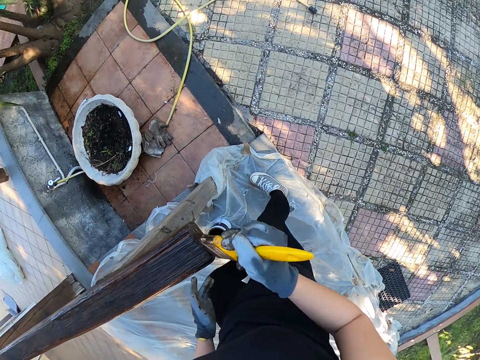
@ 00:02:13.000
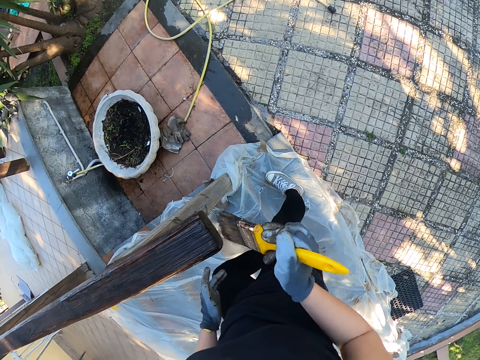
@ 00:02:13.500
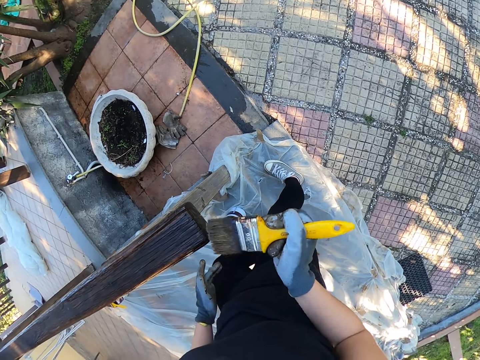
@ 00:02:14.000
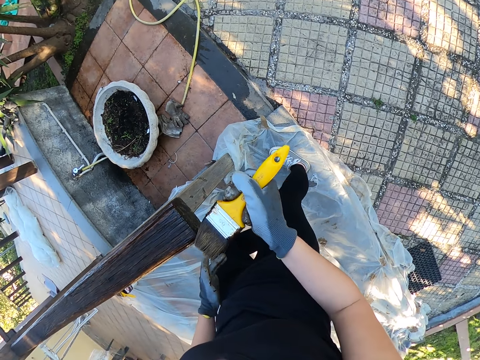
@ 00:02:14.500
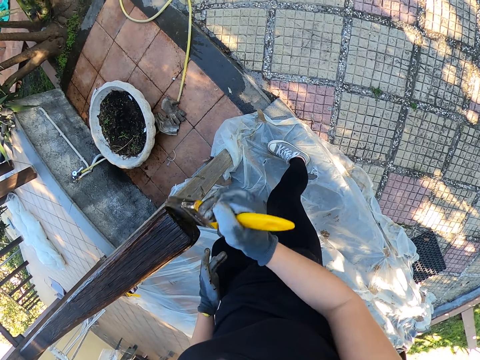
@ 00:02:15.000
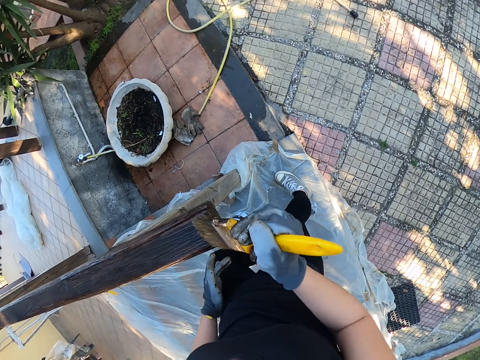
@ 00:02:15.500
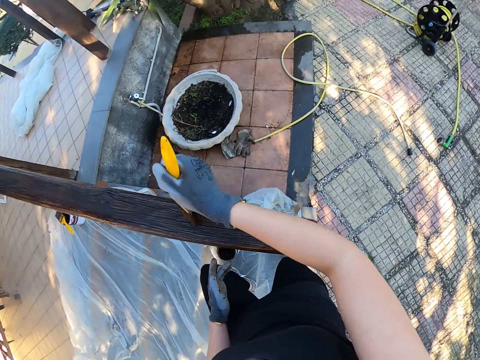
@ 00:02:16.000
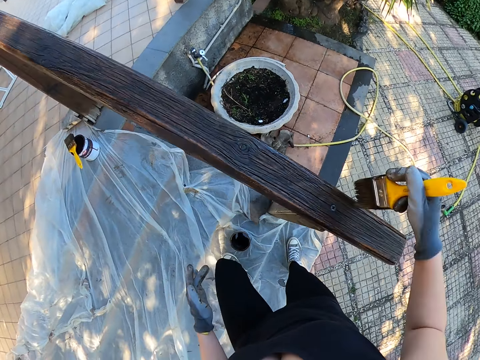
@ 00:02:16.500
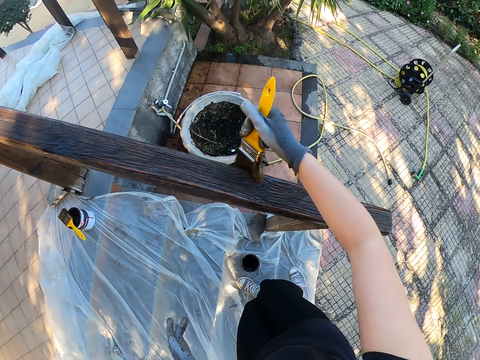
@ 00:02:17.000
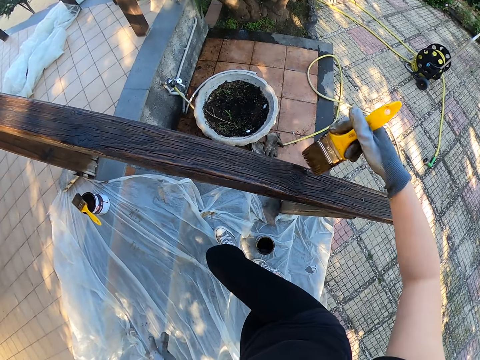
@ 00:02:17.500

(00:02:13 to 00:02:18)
The camera wearer moves up the stairs.

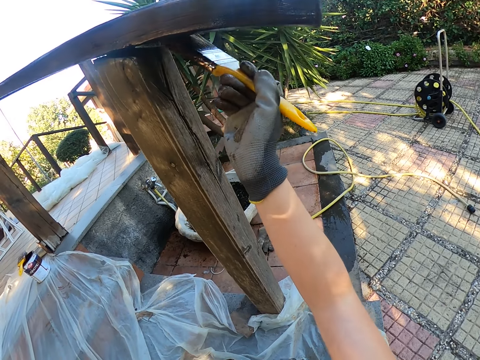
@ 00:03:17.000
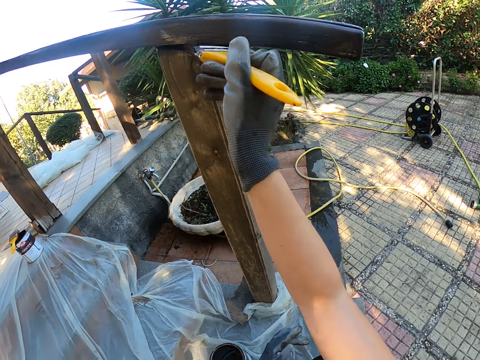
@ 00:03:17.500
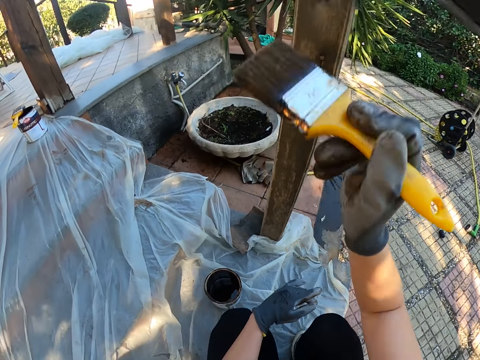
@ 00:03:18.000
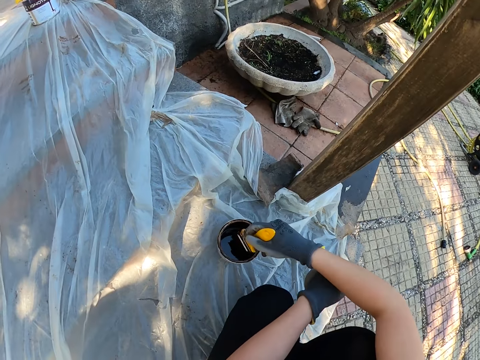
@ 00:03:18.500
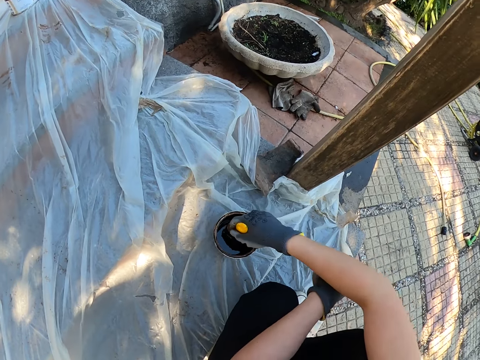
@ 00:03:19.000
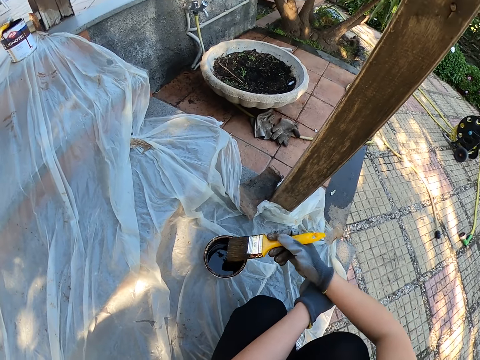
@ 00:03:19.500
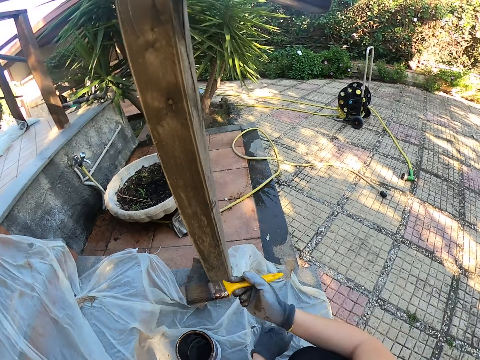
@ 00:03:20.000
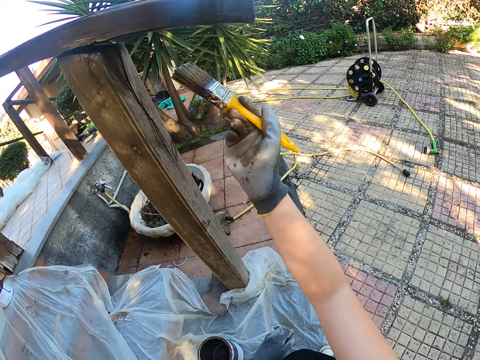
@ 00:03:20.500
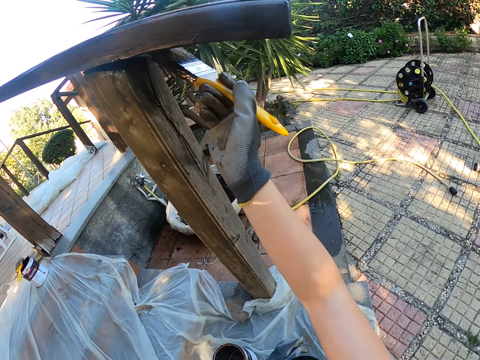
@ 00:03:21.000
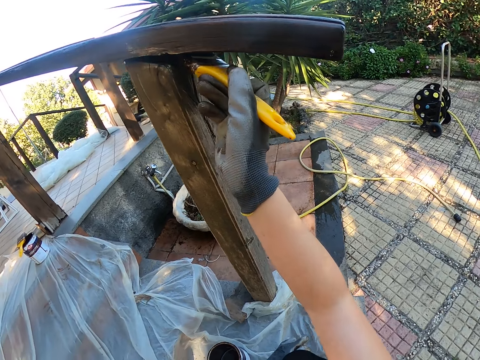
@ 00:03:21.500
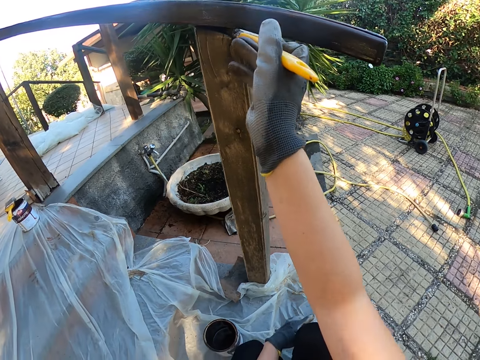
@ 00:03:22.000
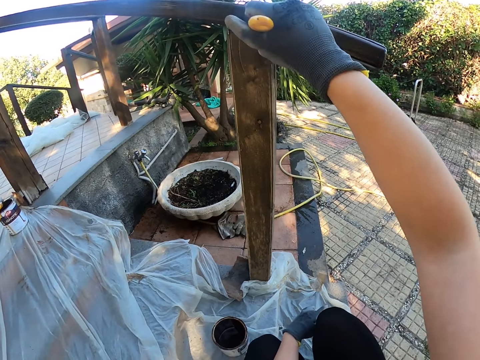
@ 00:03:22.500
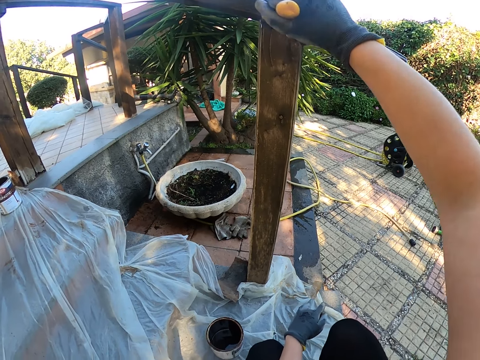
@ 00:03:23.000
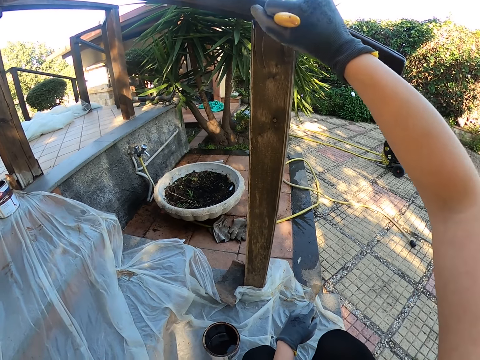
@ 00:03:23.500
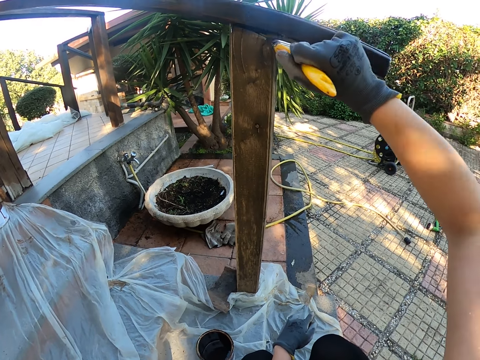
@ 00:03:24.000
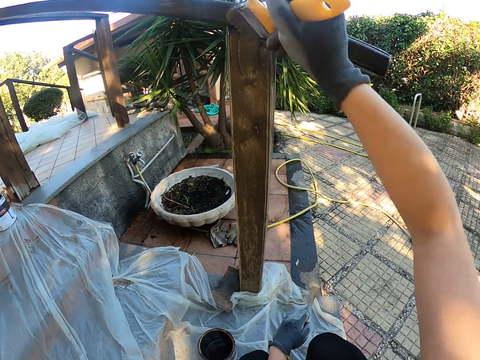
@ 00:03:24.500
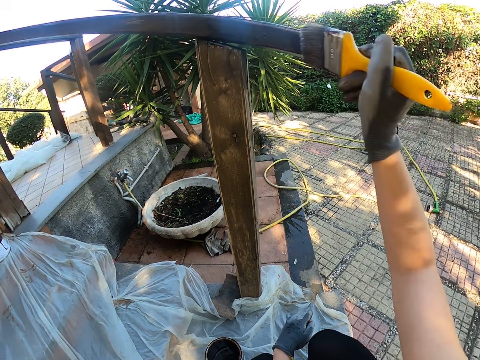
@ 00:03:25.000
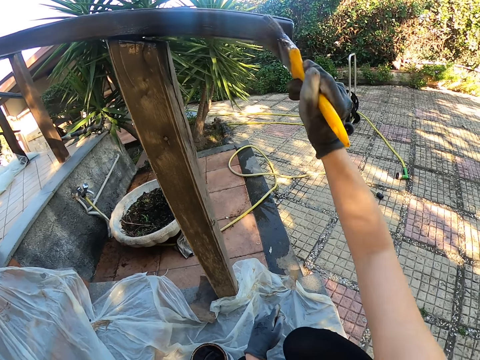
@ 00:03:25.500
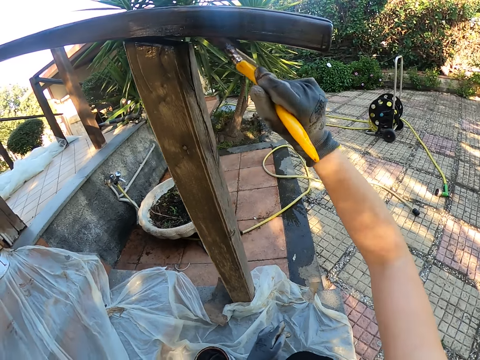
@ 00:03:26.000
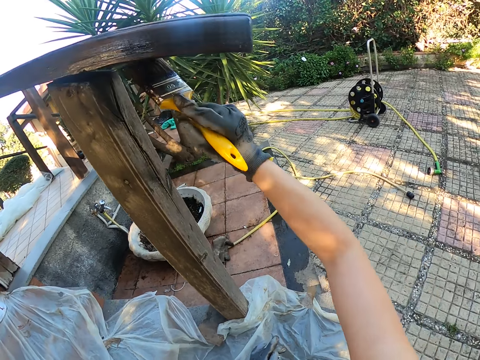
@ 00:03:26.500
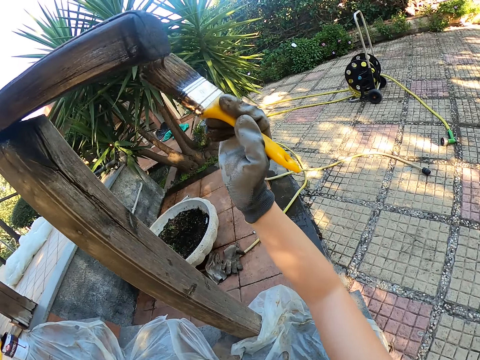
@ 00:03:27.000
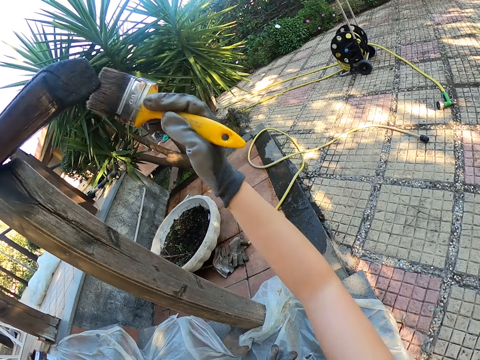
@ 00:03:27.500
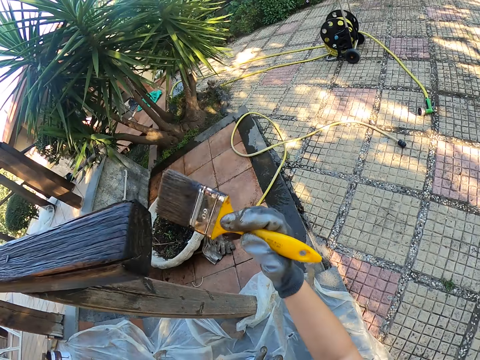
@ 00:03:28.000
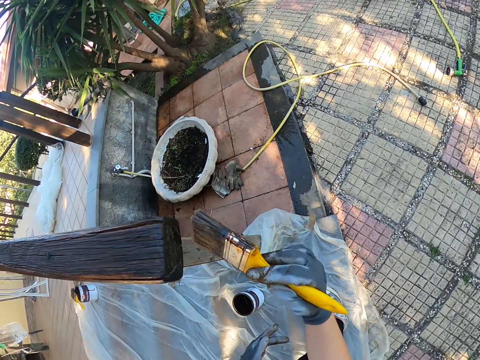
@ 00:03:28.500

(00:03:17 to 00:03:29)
The camera wearer dips the brush into the can of wood polish. They remove the brush with some polish on it. They continue to polish the wood with the brush.

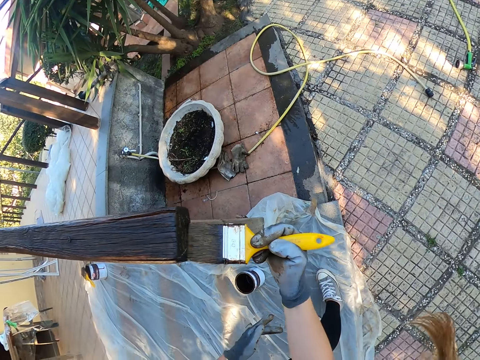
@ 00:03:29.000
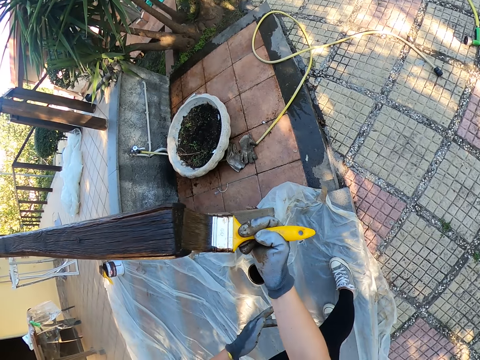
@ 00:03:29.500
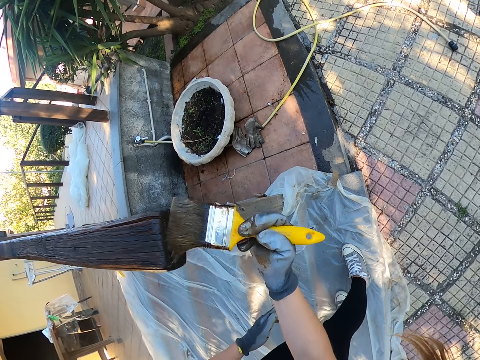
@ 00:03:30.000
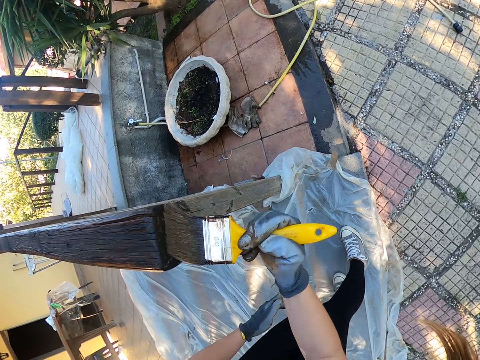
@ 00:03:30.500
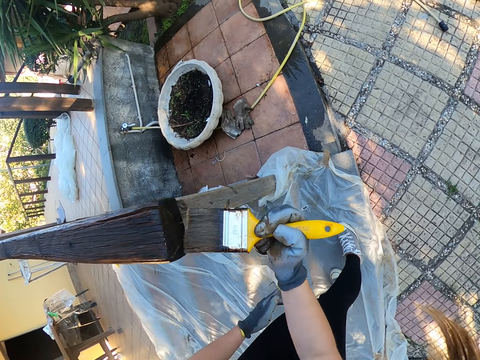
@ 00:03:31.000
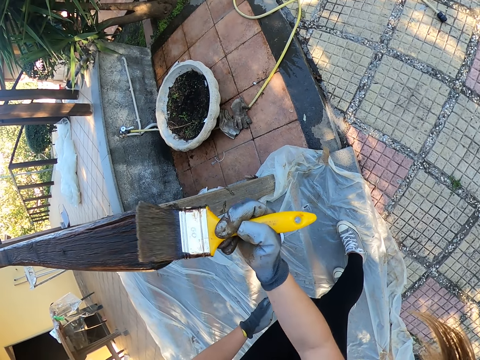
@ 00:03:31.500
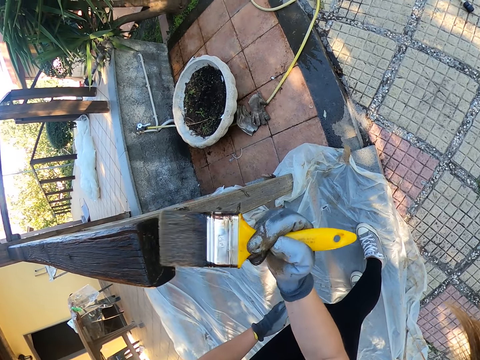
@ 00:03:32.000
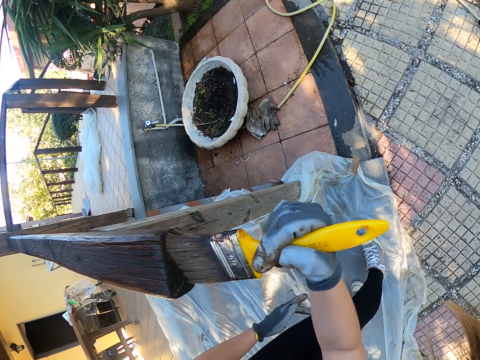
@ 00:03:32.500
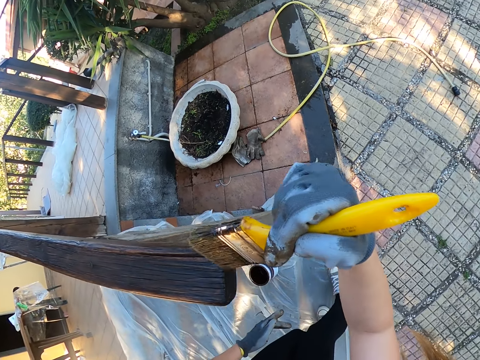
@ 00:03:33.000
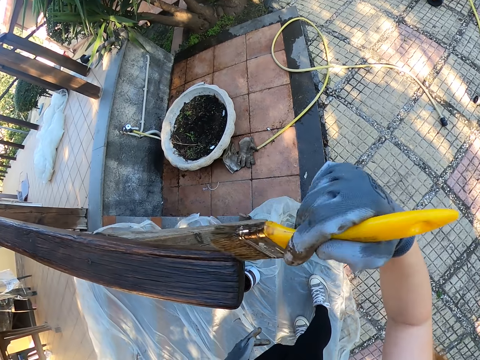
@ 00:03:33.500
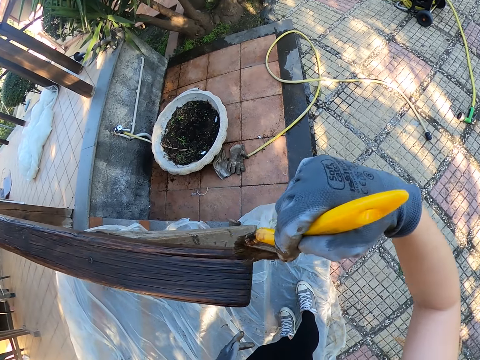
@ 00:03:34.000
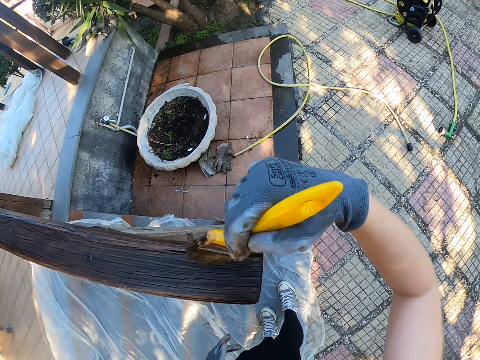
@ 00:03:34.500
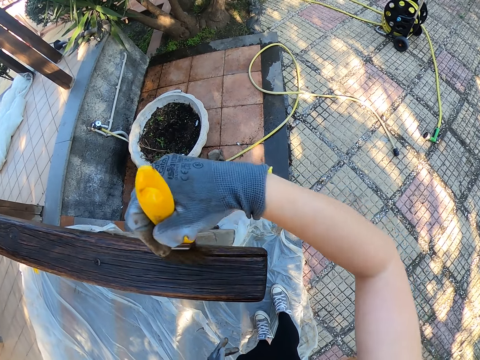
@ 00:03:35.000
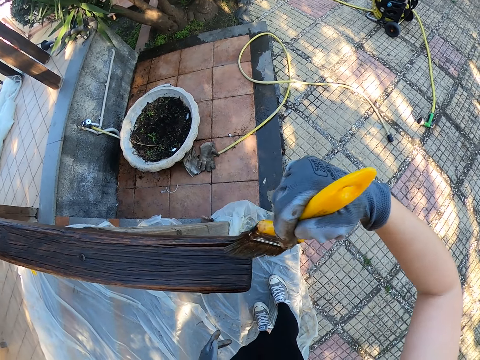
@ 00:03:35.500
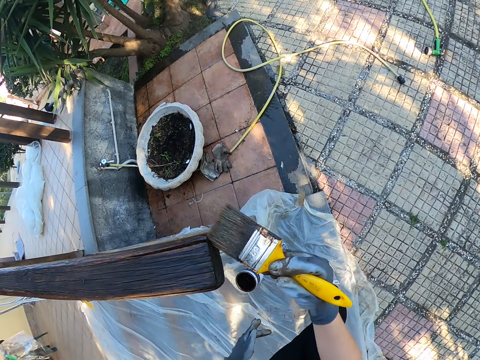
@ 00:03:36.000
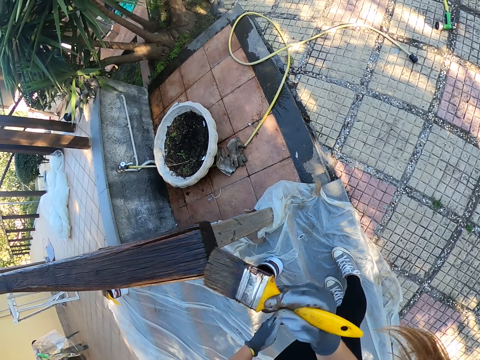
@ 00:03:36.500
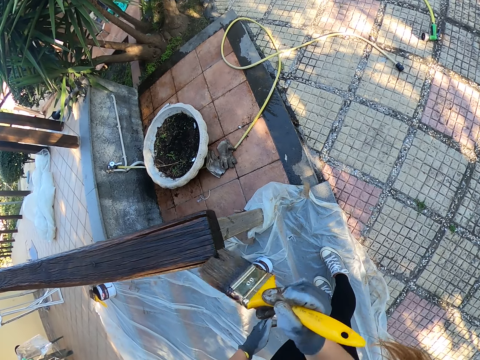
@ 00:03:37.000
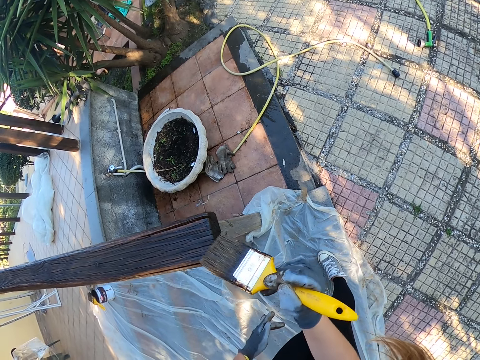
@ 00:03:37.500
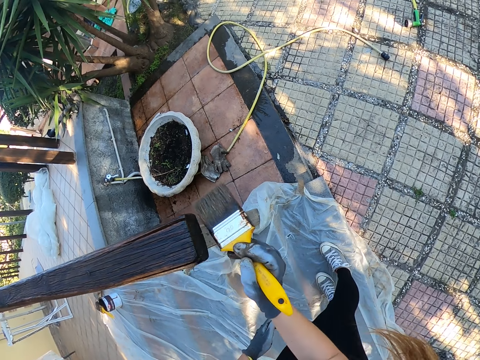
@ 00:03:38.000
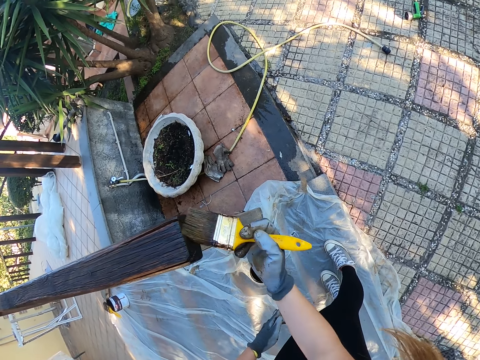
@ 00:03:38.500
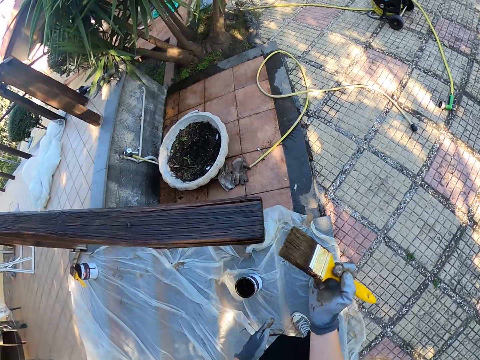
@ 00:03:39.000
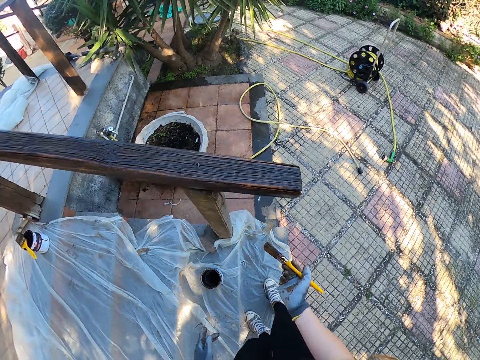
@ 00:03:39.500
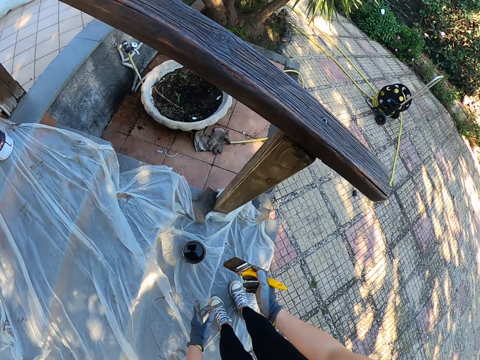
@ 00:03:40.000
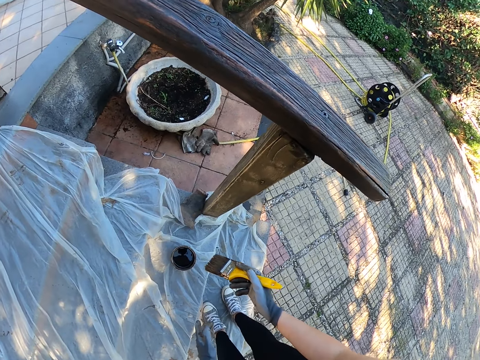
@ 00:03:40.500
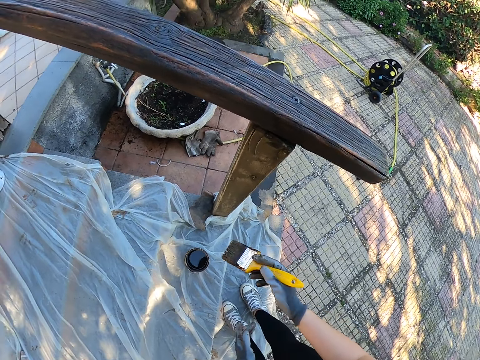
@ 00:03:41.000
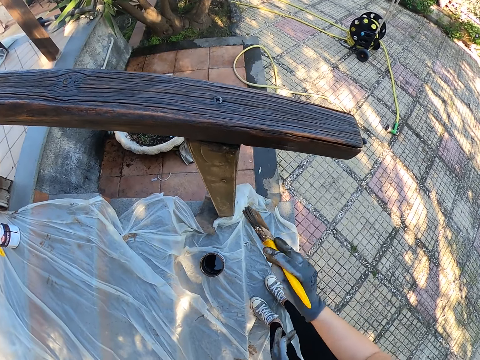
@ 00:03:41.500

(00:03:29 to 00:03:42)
The camera wearer stops painting.
